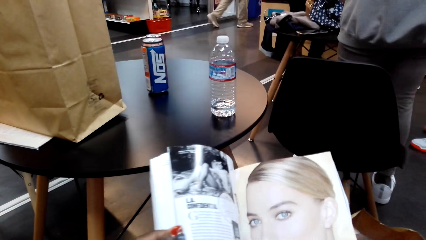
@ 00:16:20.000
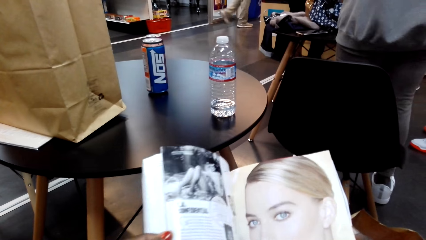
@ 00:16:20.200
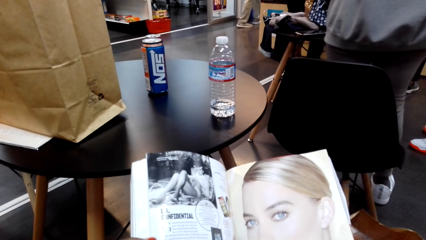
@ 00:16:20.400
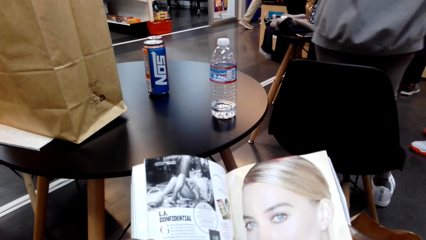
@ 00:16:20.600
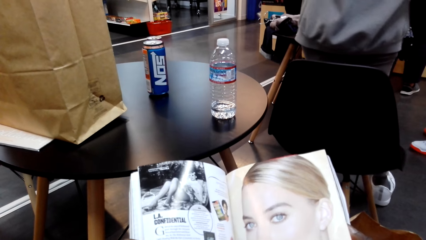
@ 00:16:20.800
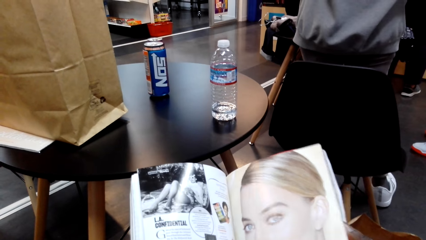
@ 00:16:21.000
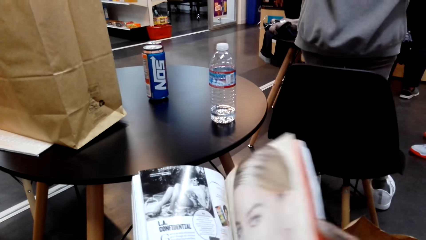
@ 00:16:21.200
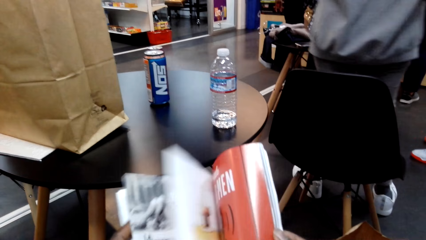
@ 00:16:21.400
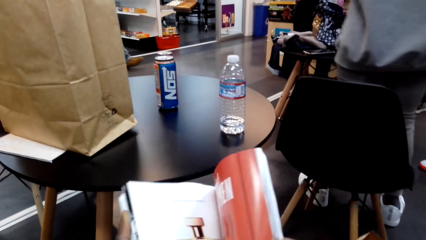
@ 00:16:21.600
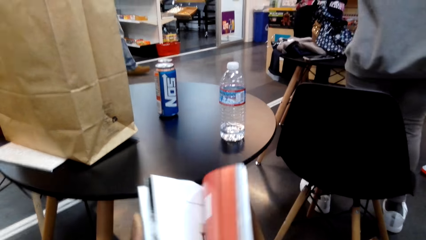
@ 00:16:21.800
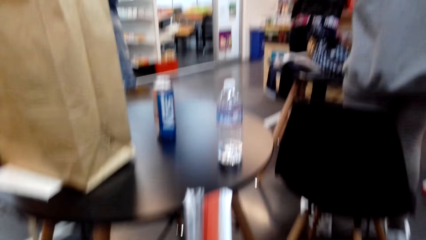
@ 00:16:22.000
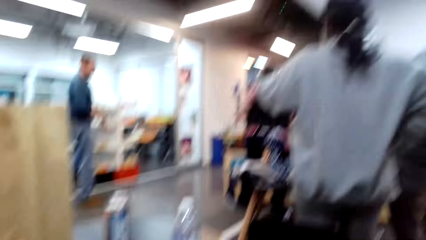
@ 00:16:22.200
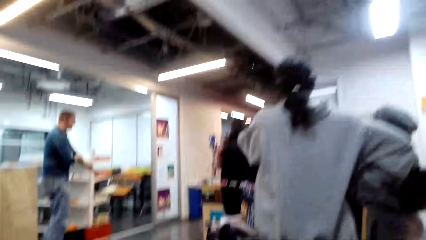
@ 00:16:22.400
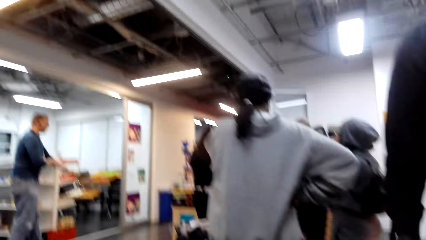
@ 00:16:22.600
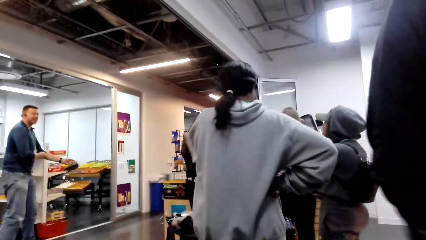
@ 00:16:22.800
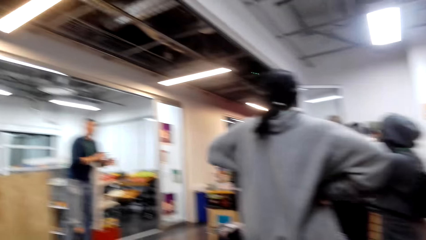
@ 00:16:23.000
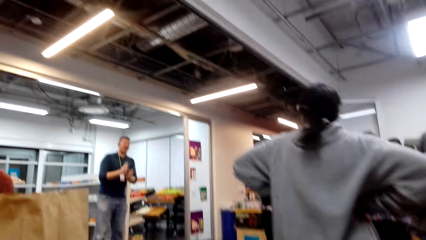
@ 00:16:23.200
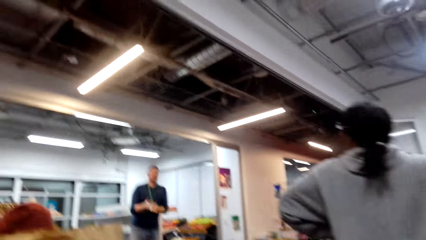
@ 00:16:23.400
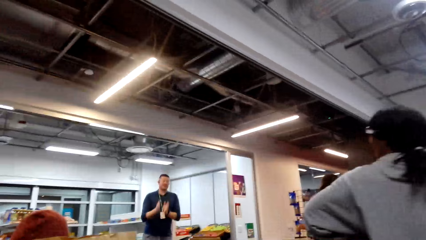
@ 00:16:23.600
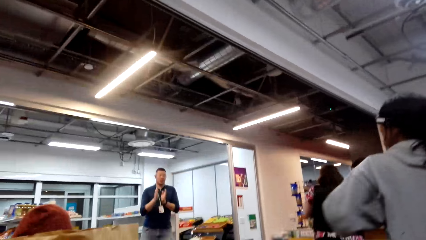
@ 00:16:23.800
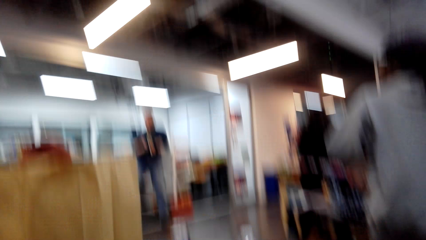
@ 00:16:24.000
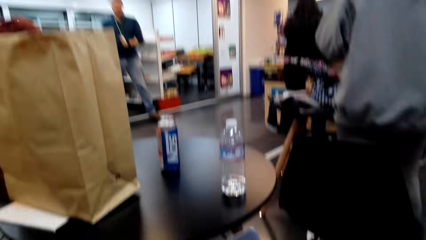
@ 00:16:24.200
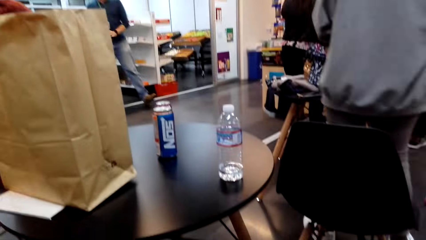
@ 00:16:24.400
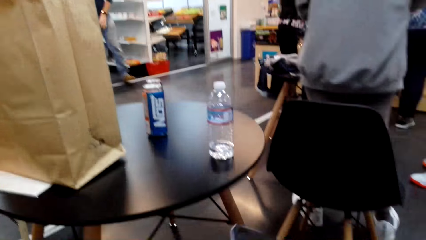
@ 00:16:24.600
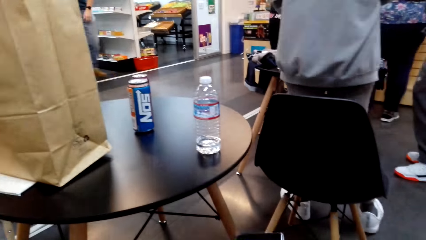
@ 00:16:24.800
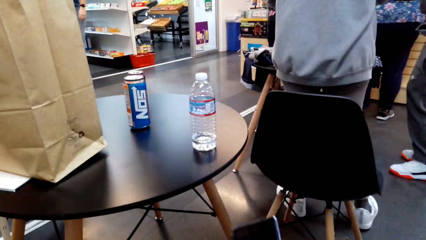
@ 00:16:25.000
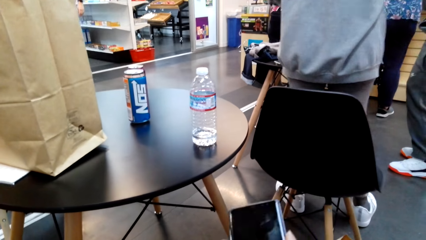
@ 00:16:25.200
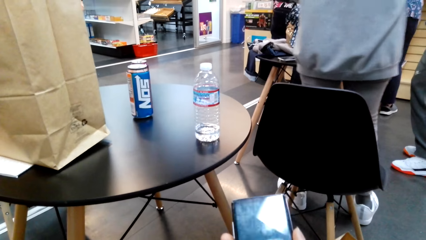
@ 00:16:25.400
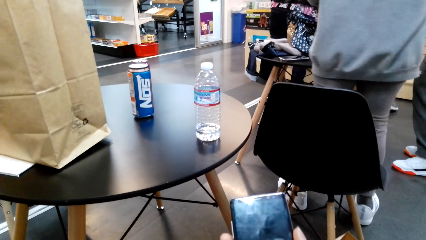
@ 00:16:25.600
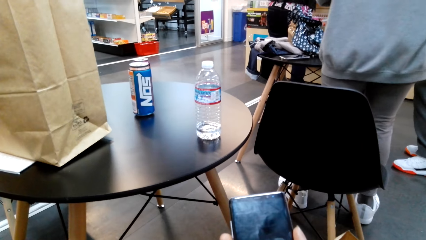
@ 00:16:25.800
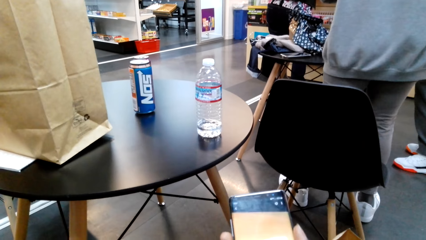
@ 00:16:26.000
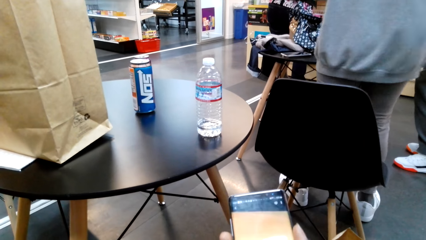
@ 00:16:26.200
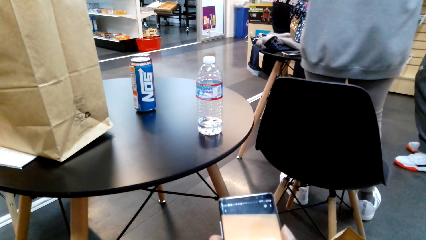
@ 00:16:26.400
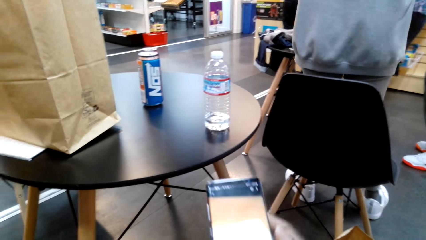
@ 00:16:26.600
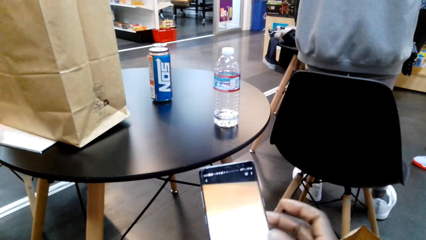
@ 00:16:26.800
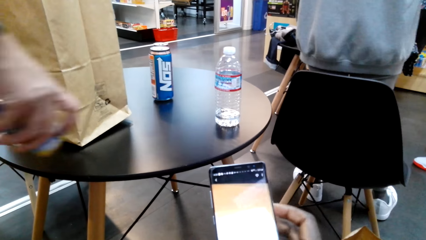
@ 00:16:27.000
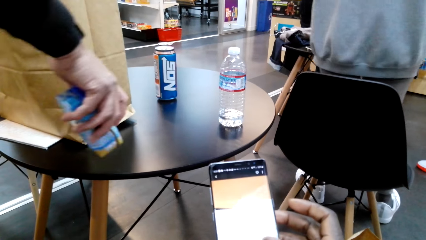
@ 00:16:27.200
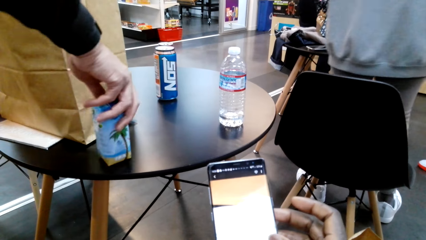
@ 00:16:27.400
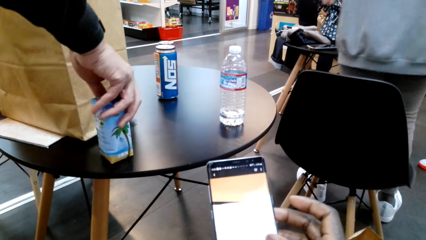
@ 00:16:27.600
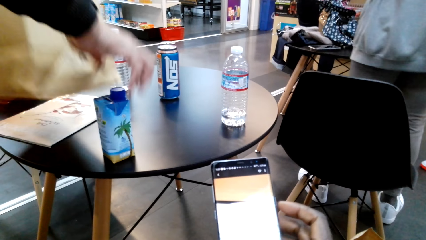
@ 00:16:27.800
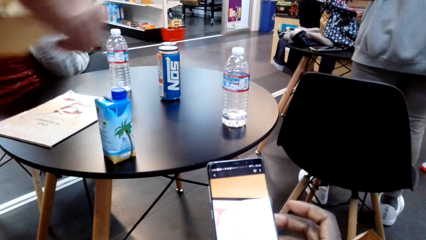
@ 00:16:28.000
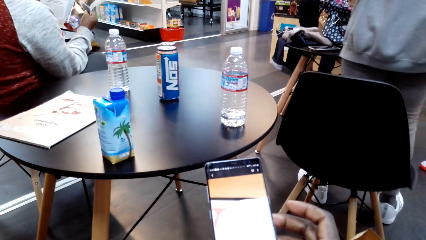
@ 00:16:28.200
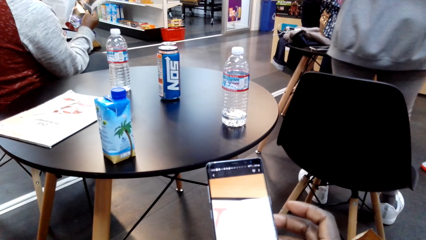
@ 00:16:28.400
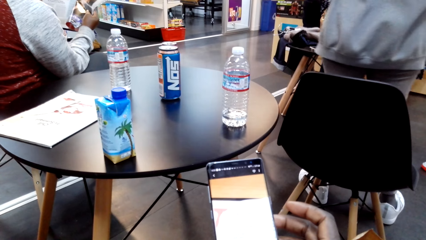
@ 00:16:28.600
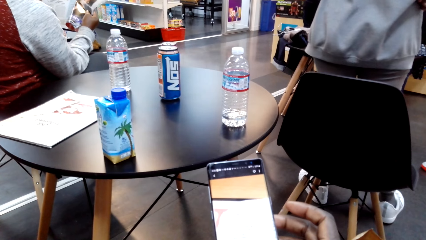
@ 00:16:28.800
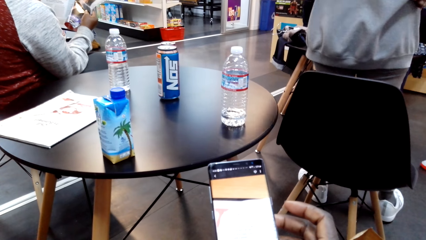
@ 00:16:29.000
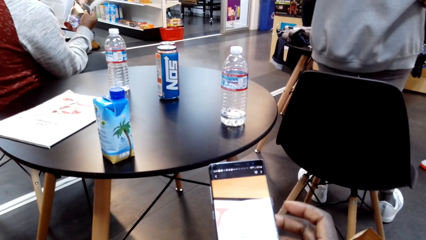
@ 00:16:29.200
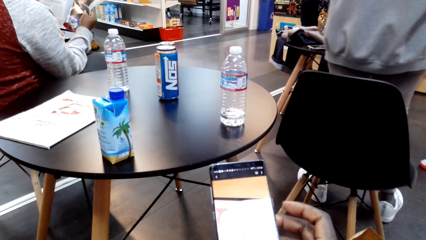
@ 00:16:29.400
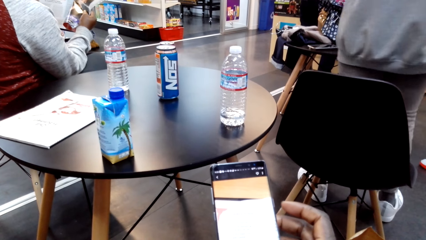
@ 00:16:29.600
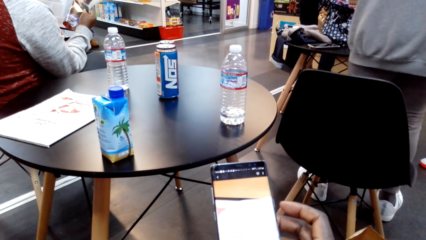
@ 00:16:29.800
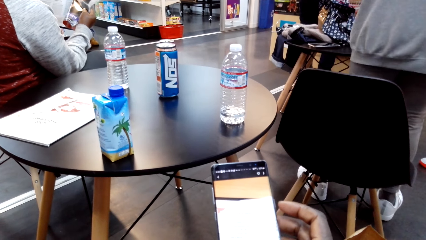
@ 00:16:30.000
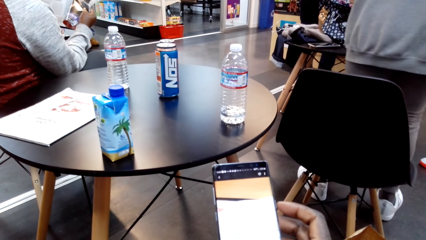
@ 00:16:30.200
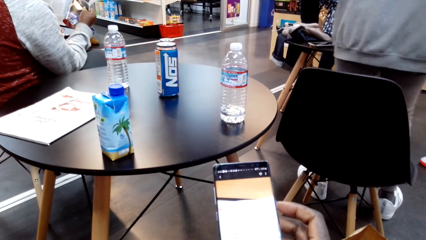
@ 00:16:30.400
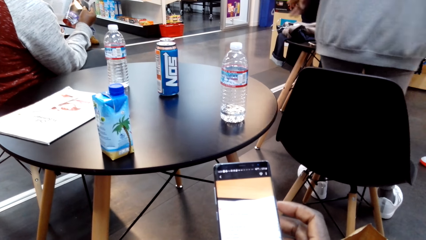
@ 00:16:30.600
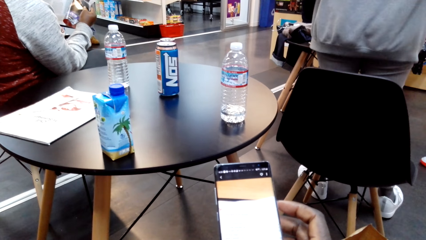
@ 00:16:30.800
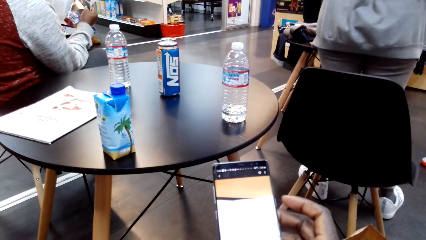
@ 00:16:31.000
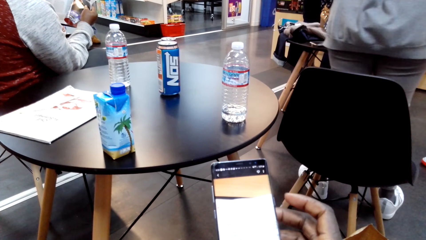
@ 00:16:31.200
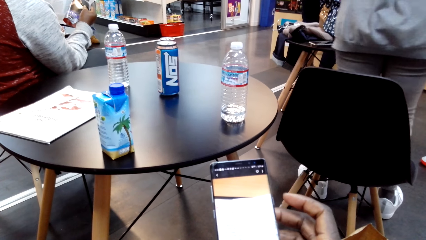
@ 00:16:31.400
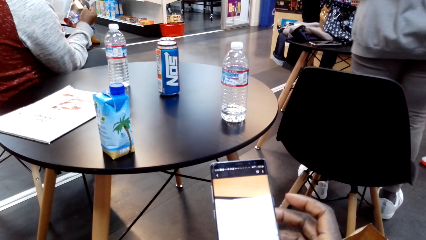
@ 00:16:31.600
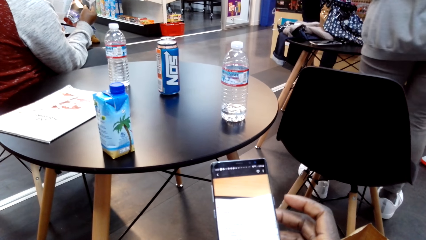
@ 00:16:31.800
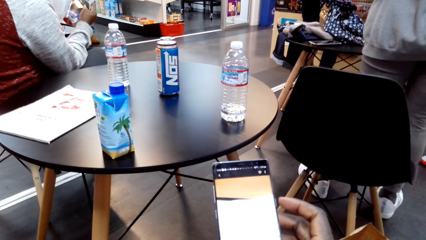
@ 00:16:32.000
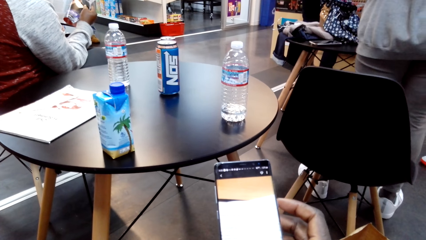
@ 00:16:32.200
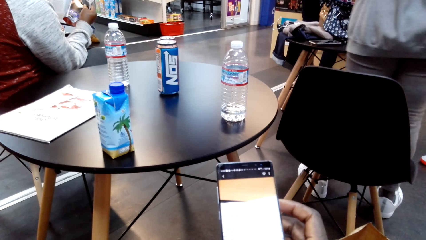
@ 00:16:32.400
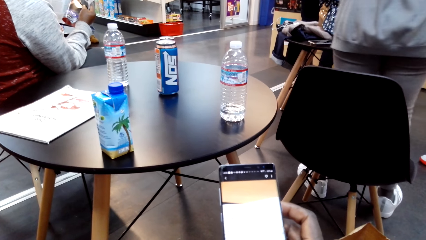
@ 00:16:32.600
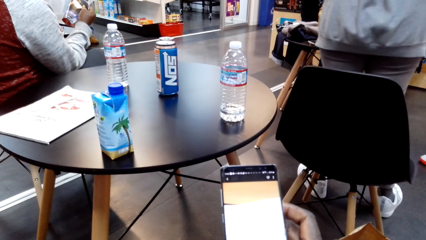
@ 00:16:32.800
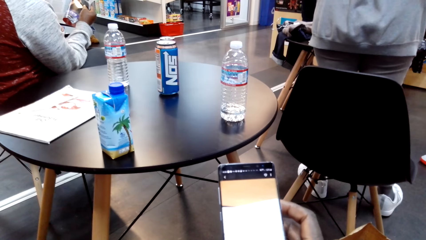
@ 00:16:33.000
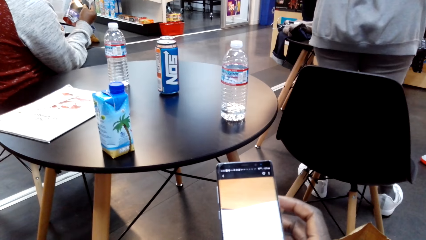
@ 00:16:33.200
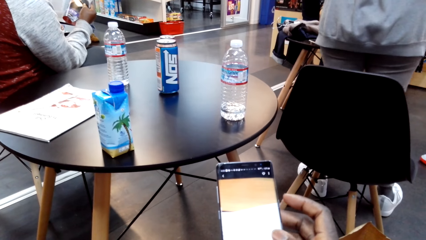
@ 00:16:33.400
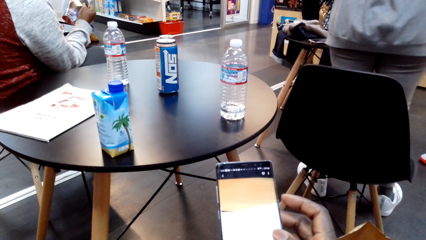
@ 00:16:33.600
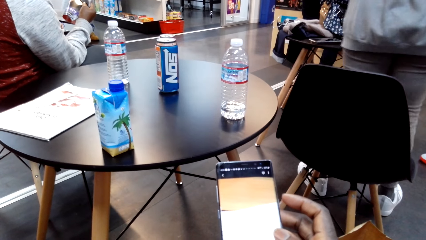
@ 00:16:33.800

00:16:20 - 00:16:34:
The camera wearer turns the page of the magazine. They look at the magazine. They turn the page of the magazine. They look around. They open the phone. They operate the phone. A man places a box of something on the table. The camera wearer operates the phone.

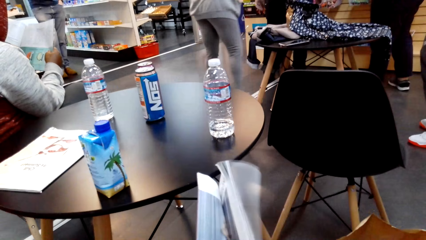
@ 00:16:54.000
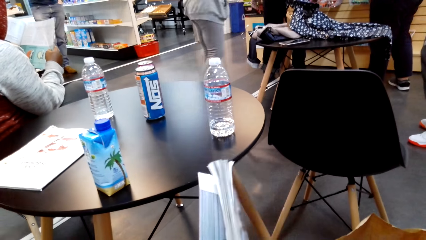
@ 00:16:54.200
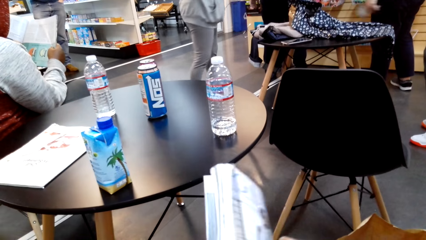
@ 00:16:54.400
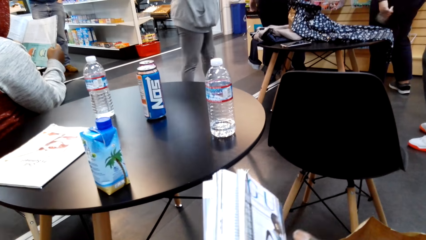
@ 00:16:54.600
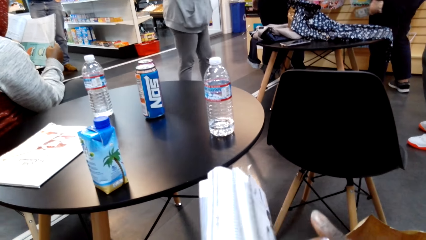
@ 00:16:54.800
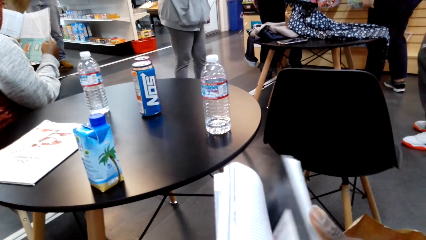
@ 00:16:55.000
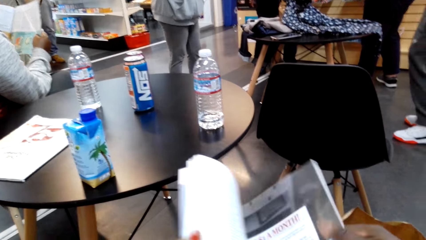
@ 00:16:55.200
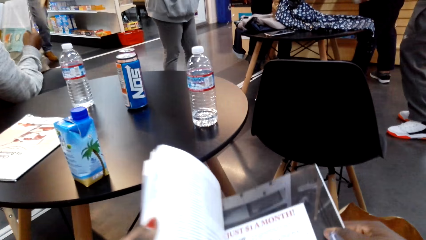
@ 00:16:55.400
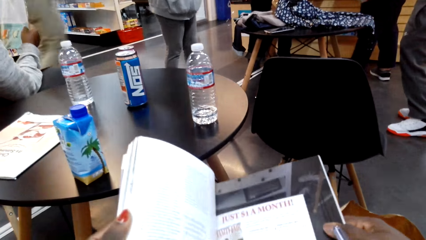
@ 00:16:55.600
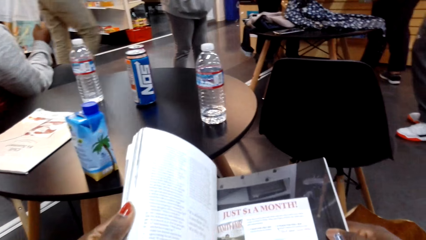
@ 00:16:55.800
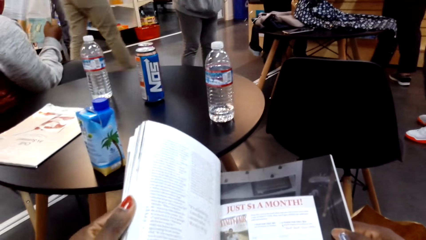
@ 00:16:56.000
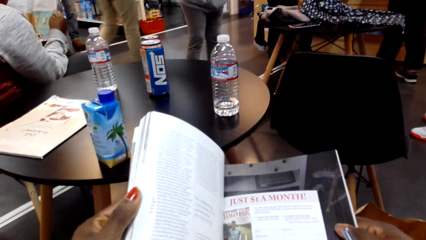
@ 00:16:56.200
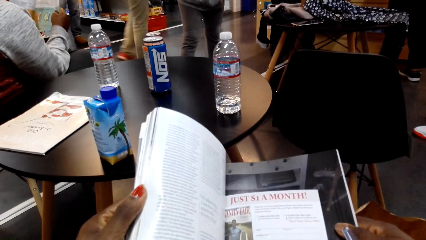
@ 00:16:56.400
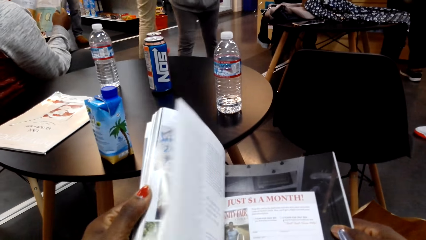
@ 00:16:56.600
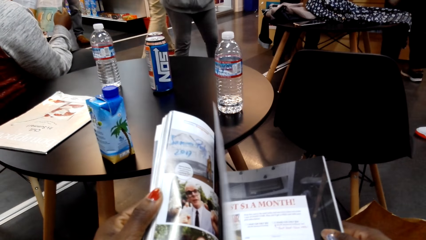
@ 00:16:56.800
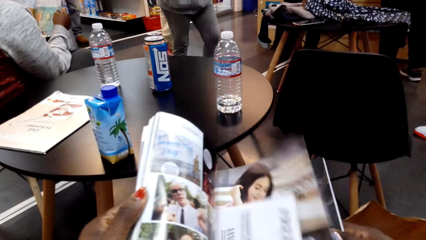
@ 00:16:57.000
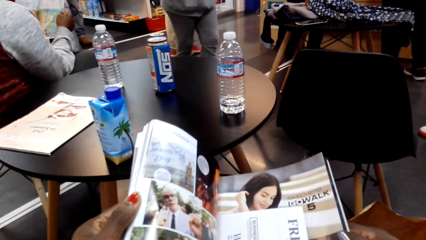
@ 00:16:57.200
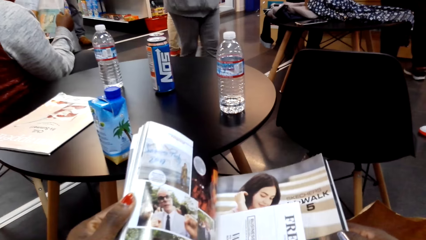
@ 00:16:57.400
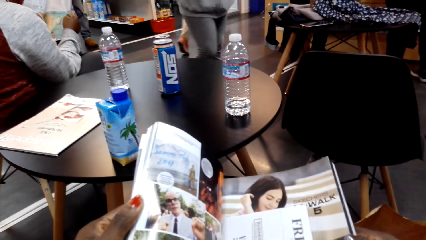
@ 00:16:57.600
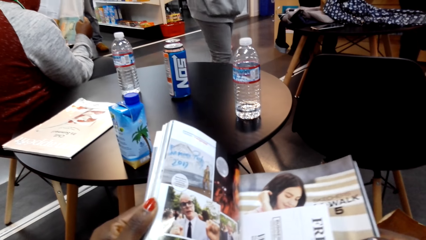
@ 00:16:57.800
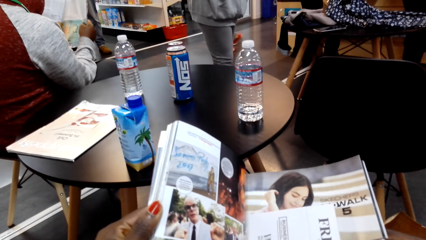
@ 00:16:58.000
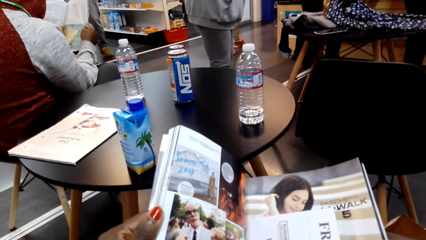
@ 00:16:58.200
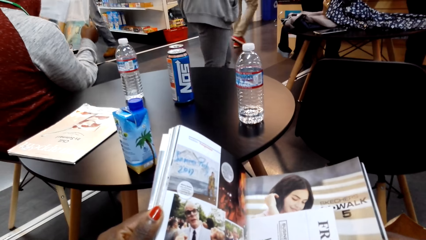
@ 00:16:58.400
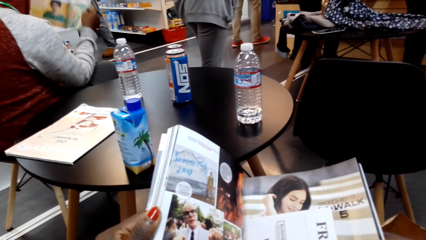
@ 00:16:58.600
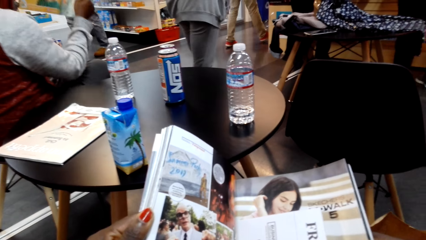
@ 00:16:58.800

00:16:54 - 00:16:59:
The camera wearer turns the page of the magazine. They look at the magazine. They turn the page of the magazine. They look at the magazine.
